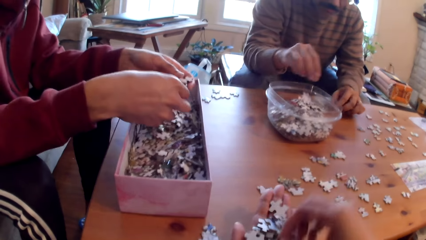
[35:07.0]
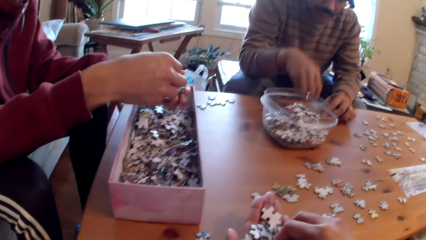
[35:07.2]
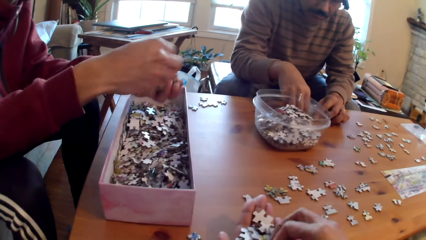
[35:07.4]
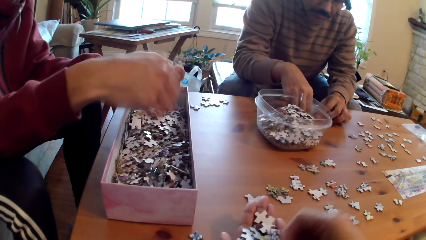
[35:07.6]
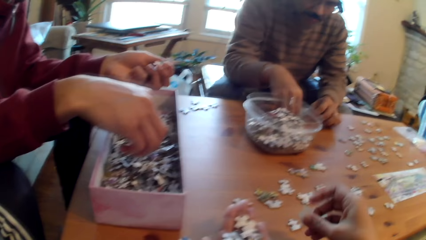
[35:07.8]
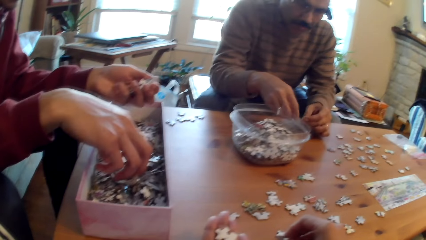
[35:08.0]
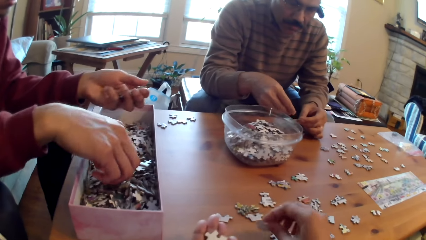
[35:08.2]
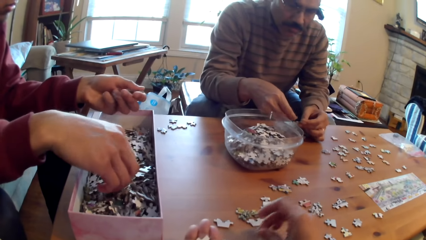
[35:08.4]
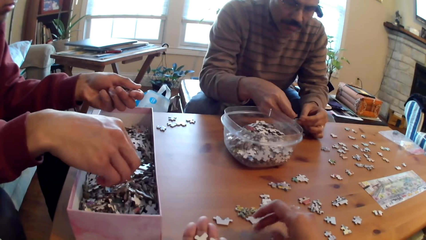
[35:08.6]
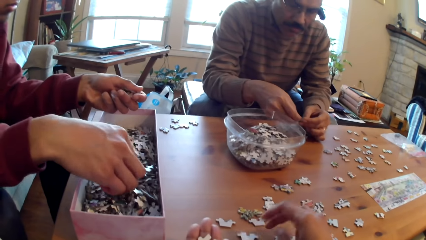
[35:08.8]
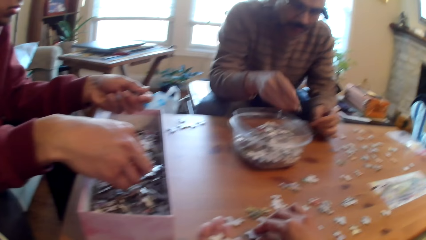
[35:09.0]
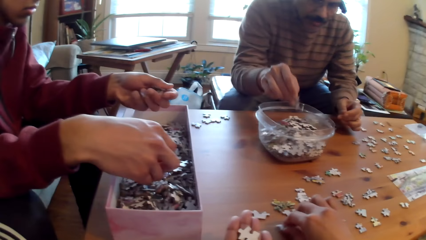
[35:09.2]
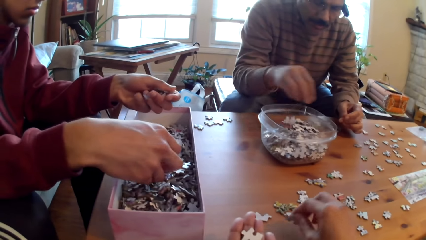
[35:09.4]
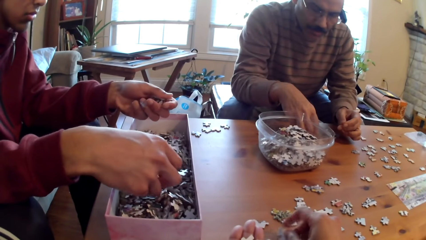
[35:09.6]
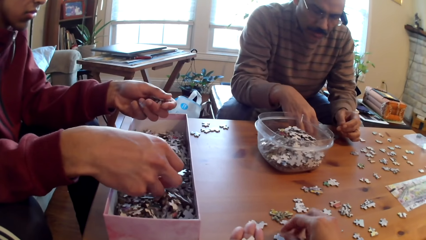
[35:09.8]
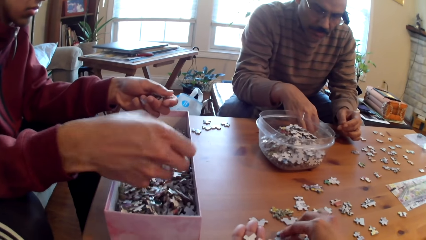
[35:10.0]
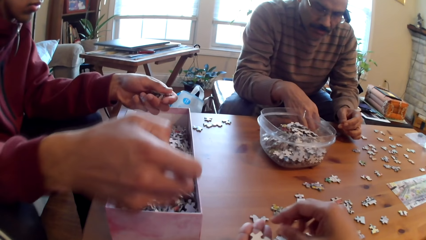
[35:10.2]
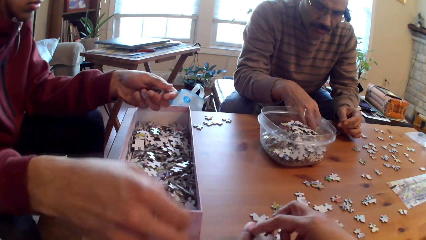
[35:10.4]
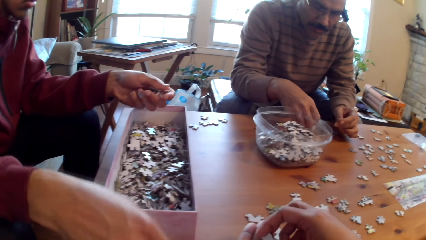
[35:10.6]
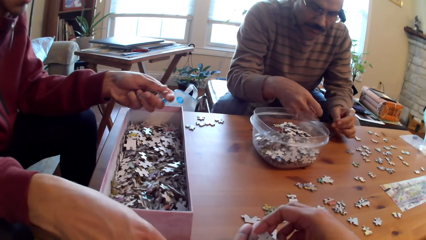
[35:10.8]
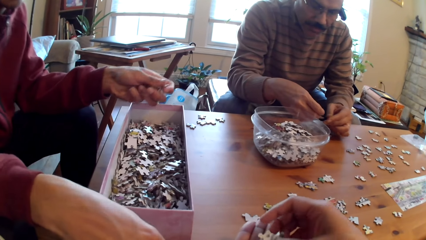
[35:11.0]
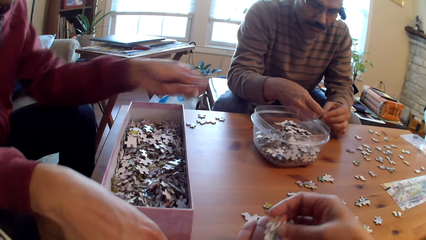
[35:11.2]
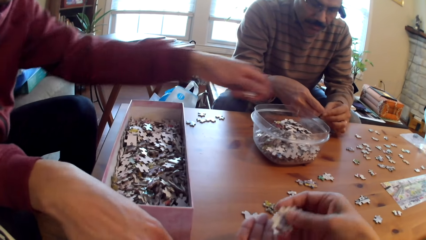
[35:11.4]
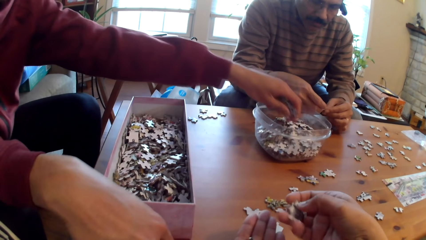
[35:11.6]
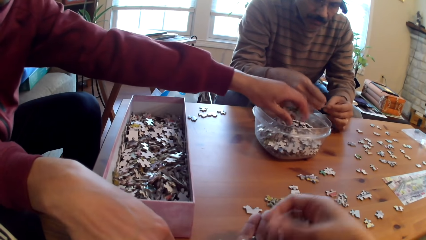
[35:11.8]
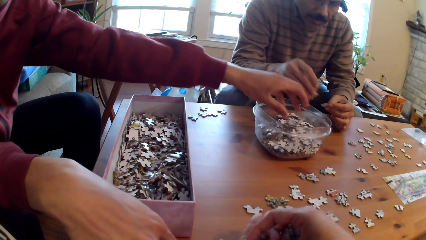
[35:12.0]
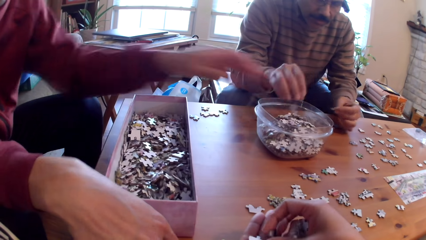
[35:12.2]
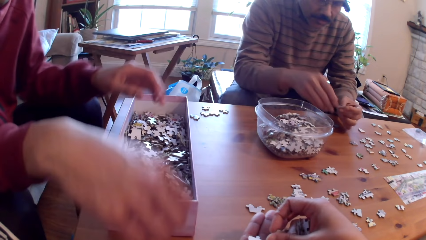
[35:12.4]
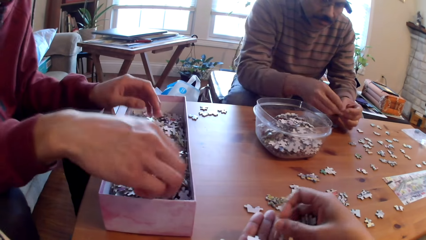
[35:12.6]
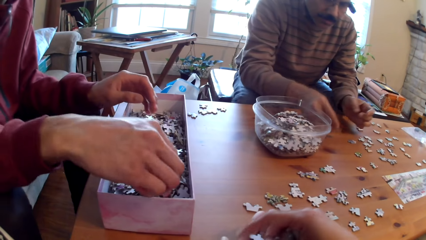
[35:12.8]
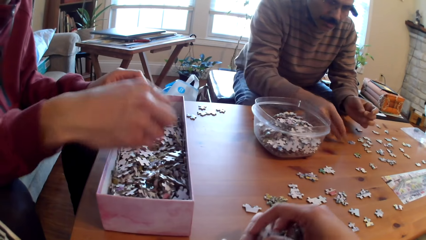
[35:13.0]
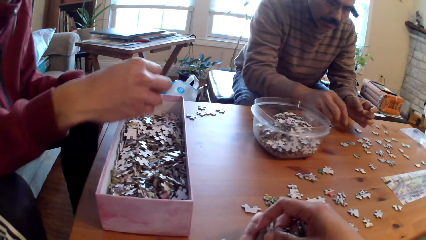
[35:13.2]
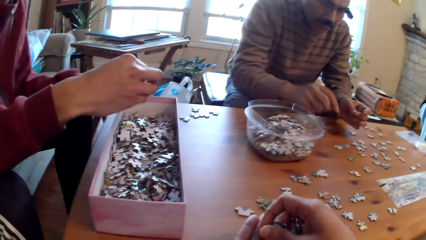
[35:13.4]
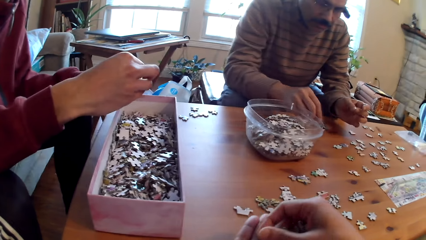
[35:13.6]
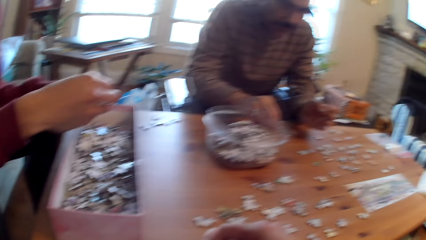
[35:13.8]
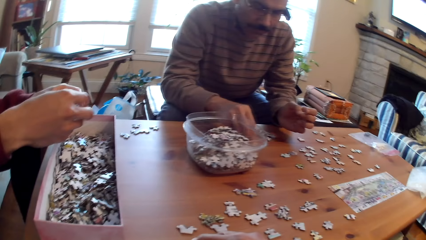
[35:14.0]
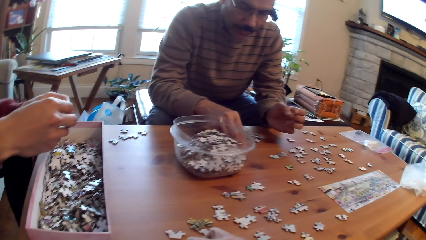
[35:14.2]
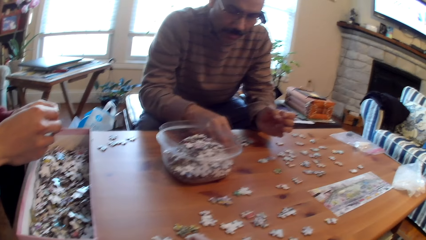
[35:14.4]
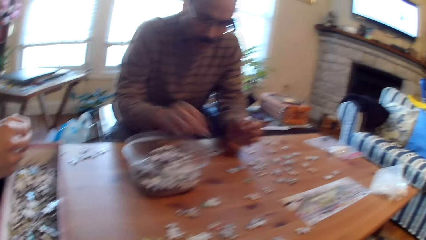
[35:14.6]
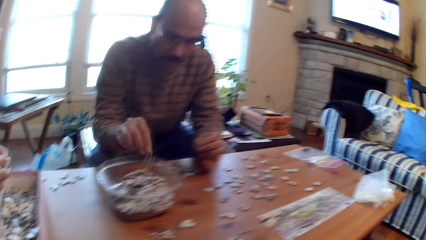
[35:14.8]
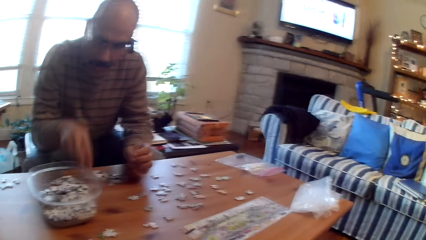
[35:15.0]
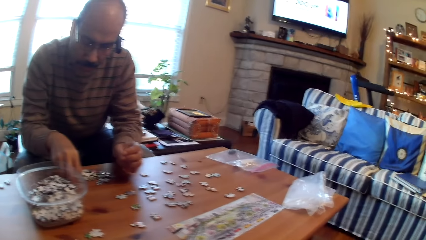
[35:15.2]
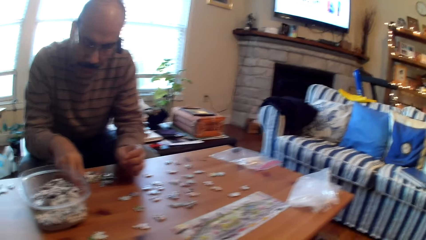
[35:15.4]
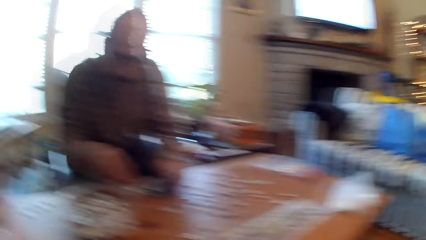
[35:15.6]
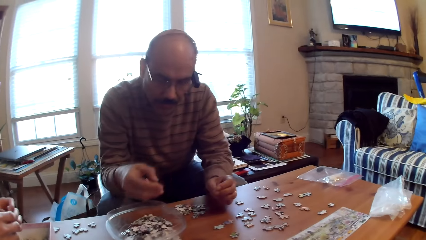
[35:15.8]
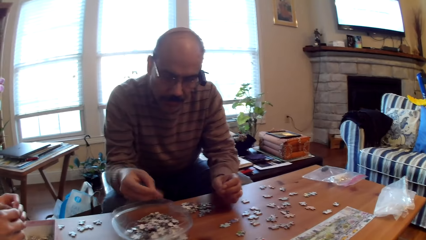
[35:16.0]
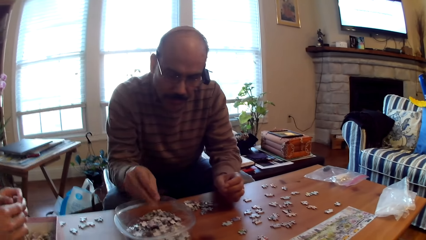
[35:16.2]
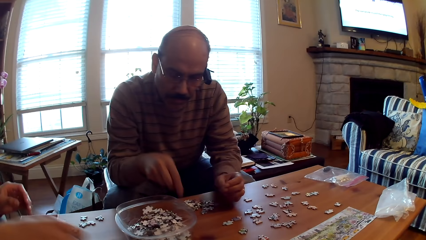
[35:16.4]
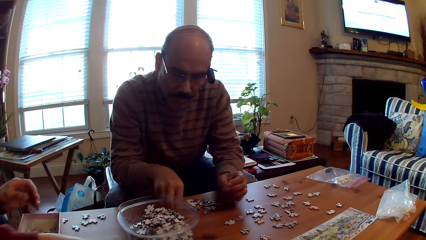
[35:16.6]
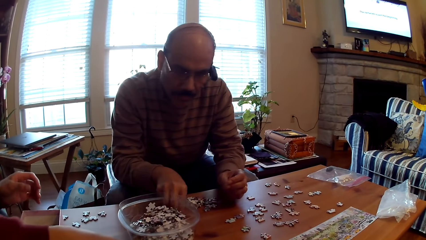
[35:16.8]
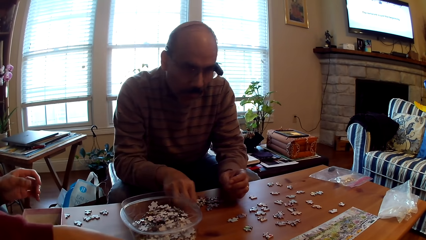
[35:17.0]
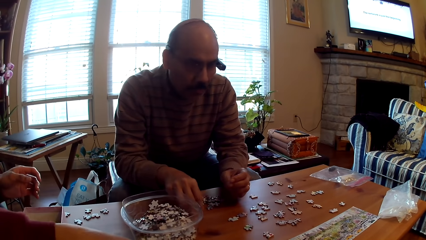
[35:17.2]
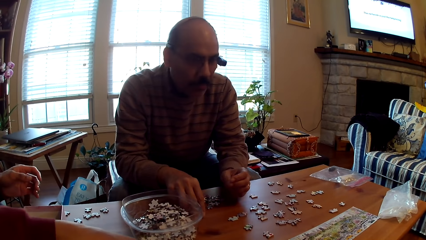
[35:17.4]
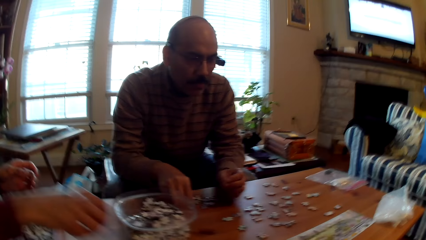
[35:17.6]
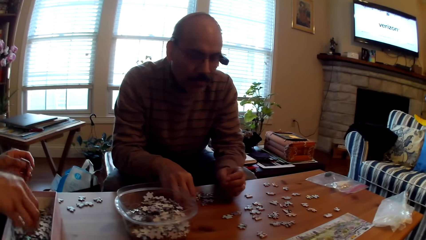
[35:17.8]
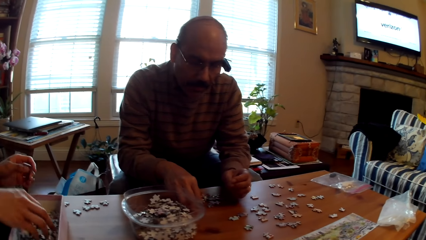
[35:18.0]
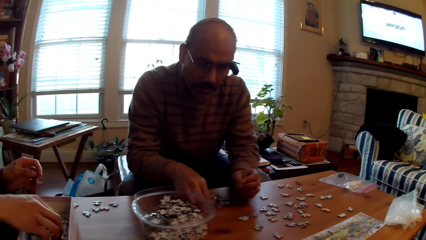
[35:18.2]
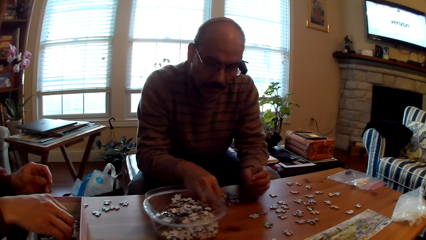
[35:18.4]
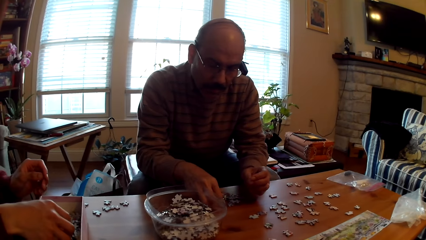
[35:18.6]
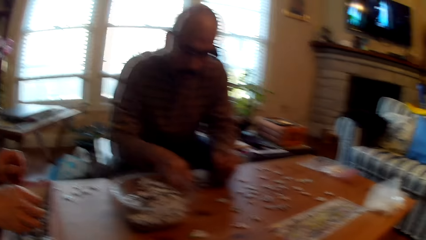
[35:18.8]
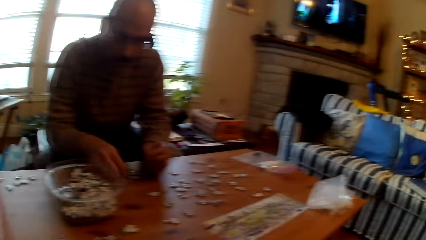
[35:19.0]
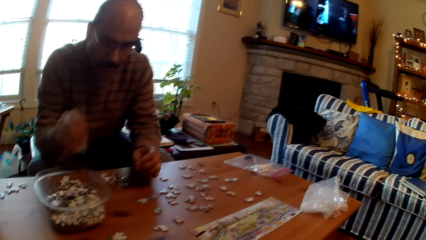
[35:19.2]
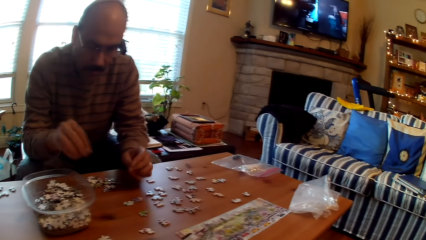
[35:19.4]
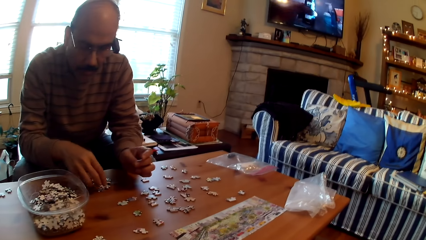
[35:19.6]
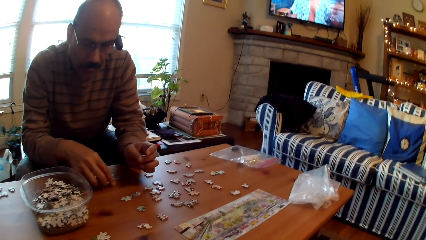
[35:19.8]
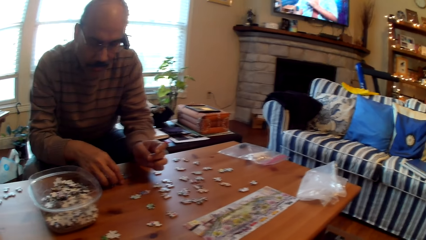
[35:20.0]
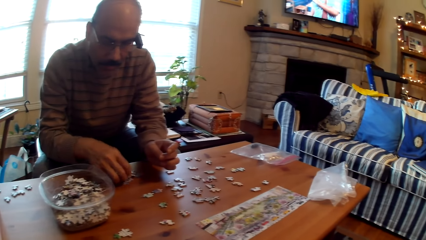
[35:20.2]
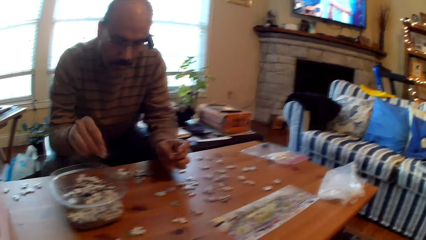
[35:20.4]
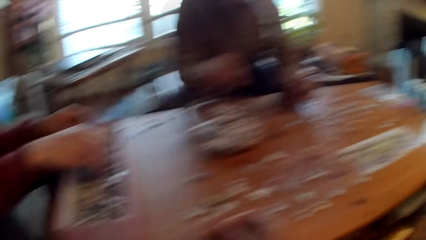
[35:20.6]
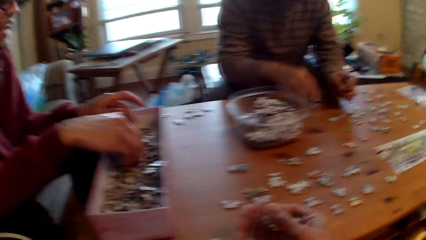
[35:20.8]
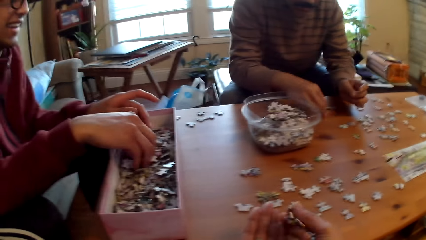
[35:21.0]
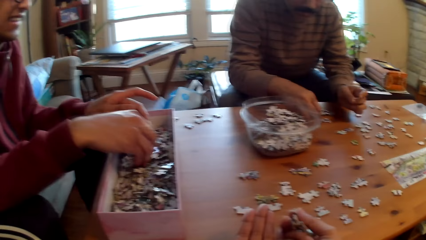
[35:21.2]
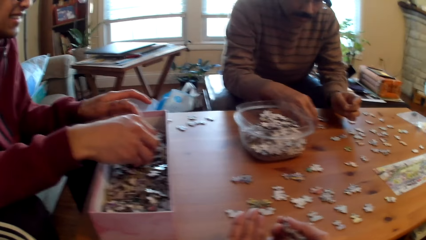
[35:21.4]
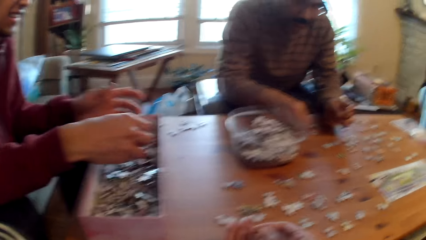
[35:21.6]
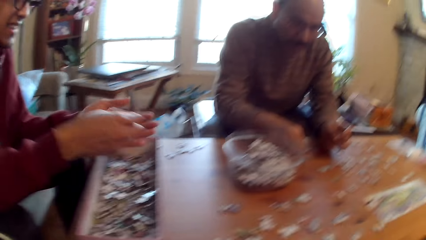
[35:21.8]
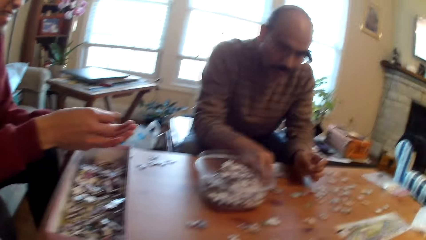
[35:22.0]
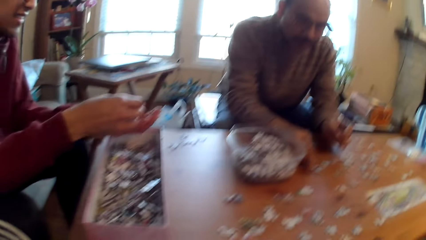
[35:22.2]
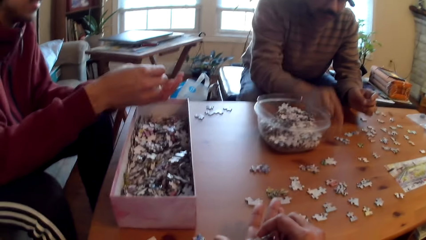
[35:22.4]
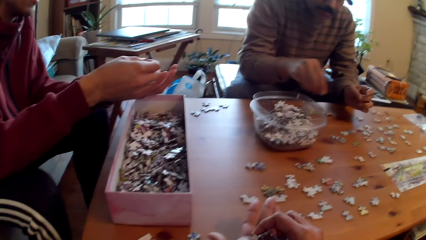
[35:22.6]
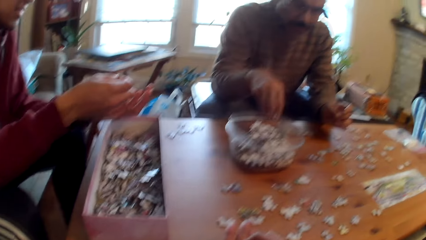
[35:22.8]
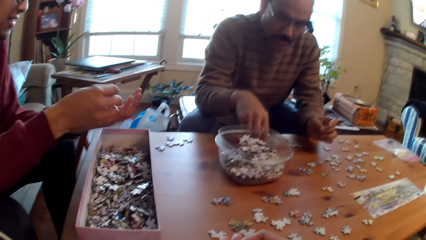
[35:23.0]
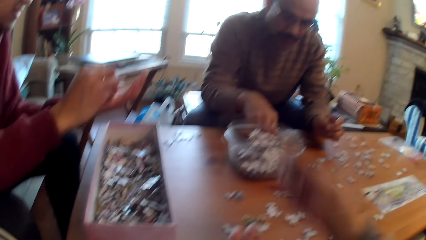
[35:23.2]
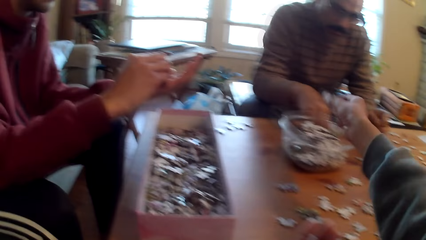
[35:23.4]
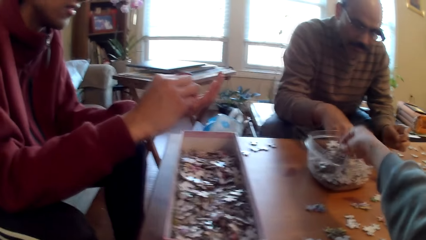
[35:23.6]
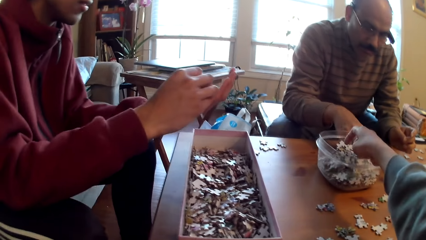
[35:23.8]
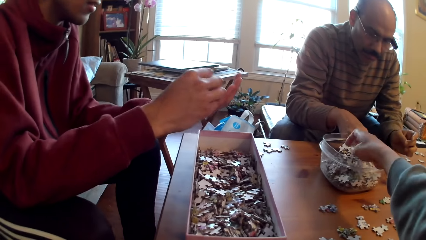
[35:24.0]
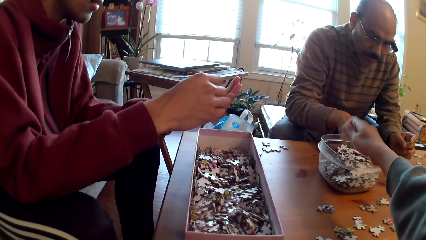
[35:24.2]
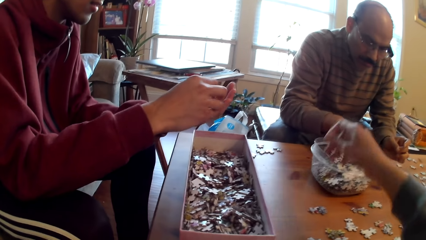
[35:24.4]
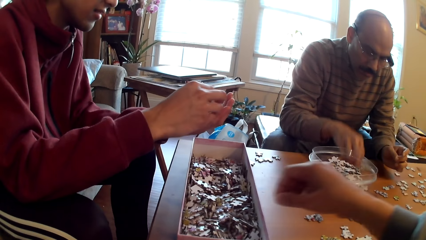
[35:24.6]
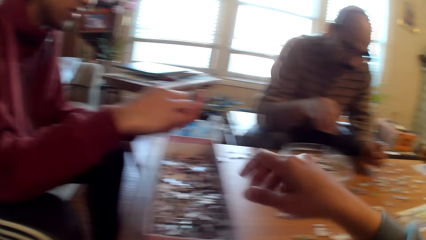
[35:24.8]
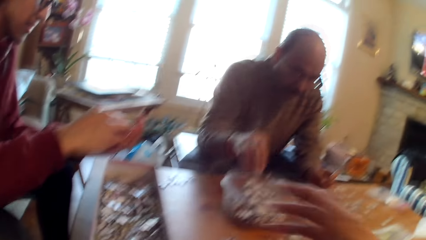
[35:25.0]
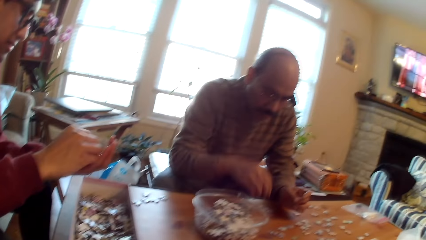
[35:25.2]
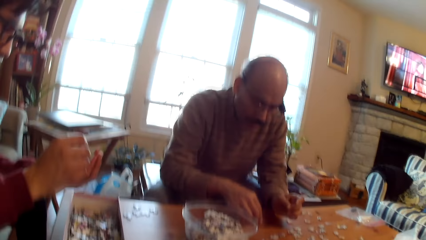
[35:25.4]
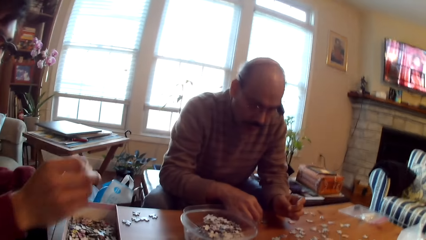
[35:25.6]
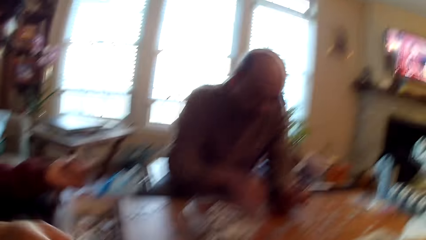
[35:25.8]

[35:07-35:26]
The camera wearer picks jigsaw pieces. A person picks a jigsaw piece. Another person picks a jigsaw piece, drops puzzle pieces or cards in the container or tin, and picks a jigsaw piece. A man puts the card in the tin. The other person scoops a jigsaw piece. The camera wearer puts jigsaw pieces in the container.
